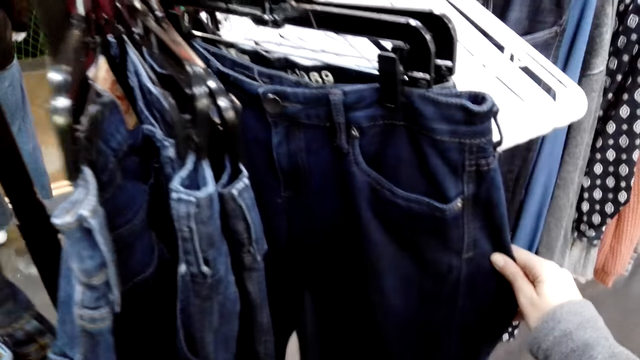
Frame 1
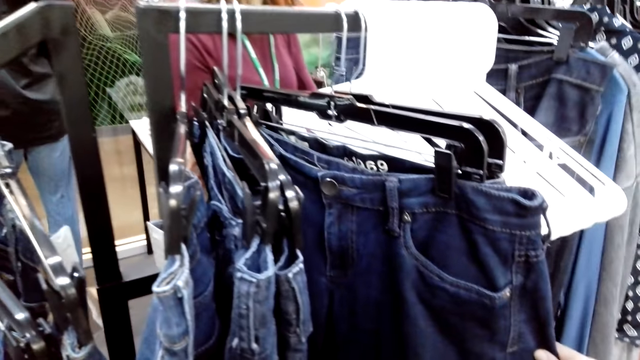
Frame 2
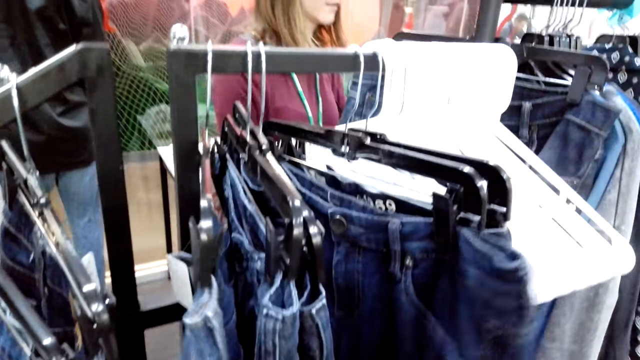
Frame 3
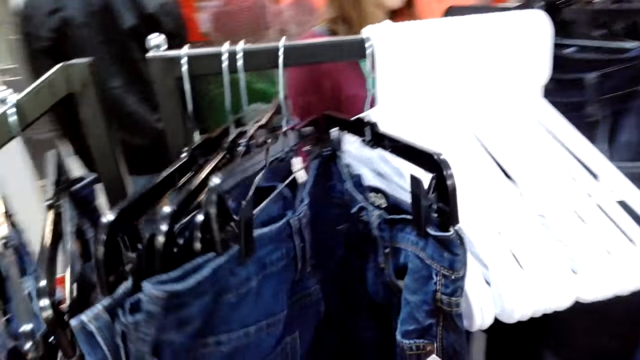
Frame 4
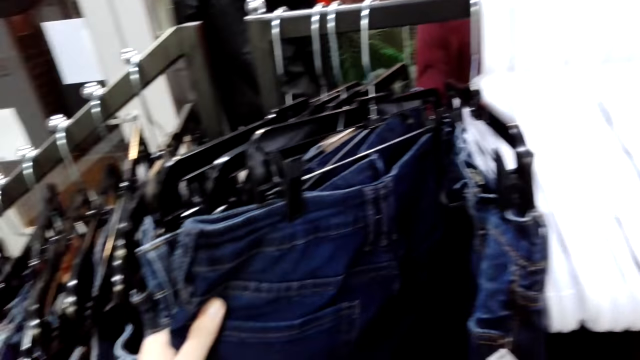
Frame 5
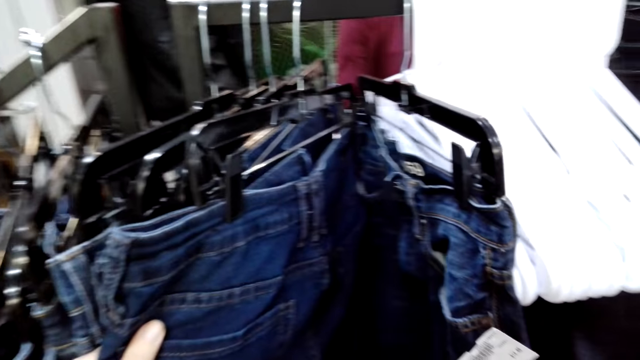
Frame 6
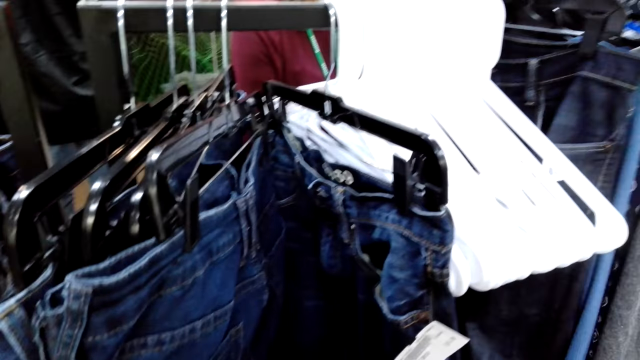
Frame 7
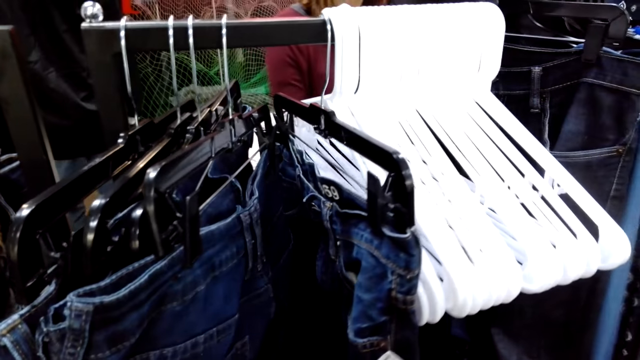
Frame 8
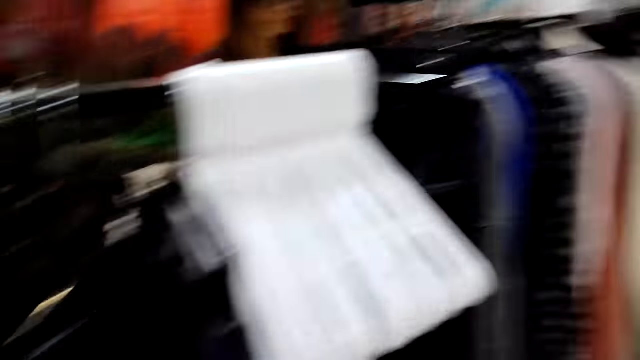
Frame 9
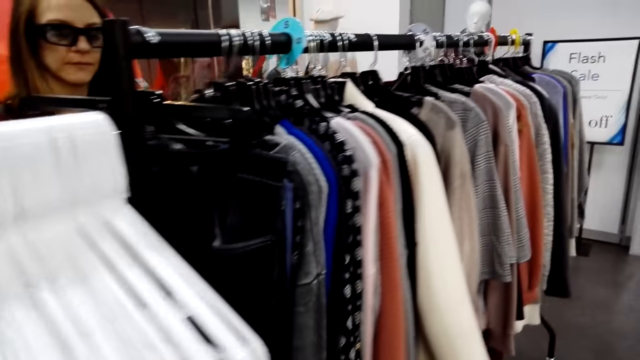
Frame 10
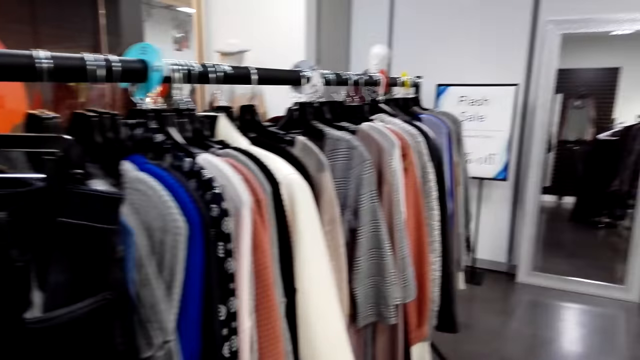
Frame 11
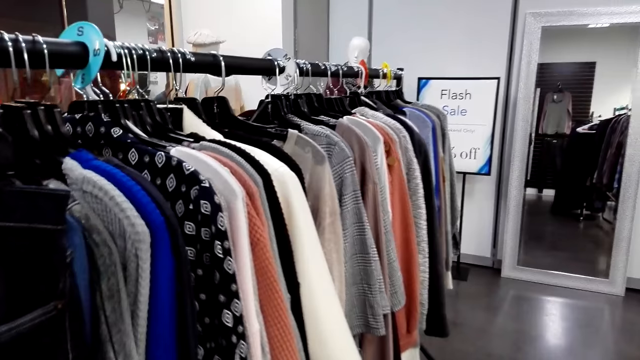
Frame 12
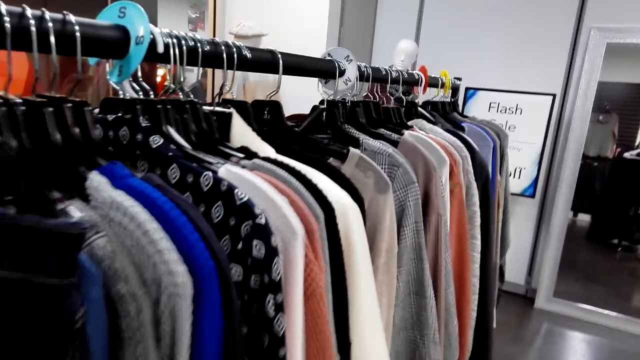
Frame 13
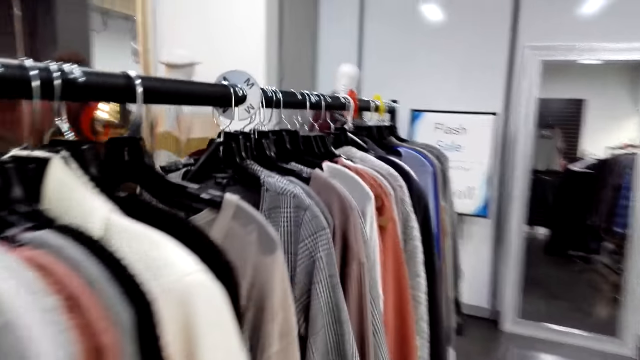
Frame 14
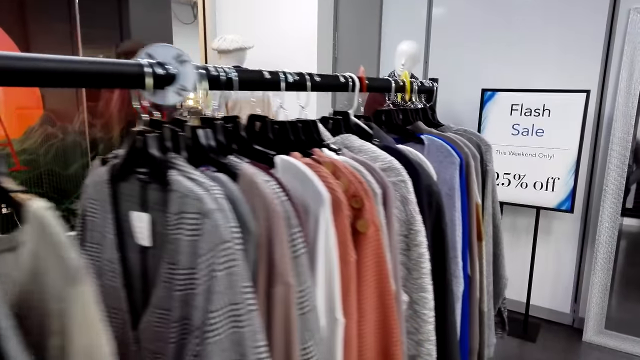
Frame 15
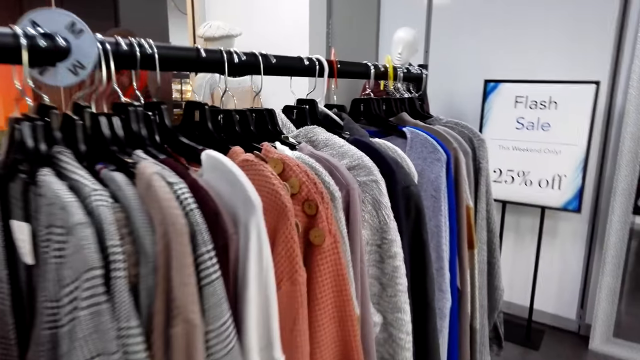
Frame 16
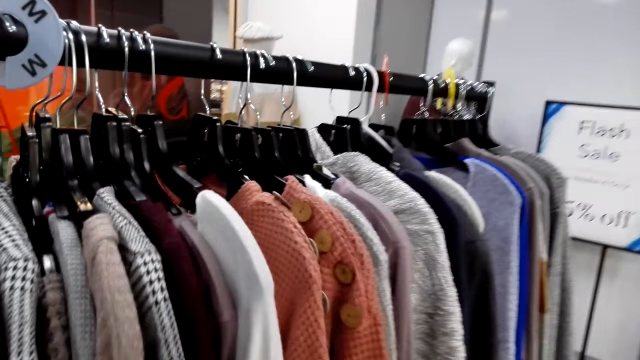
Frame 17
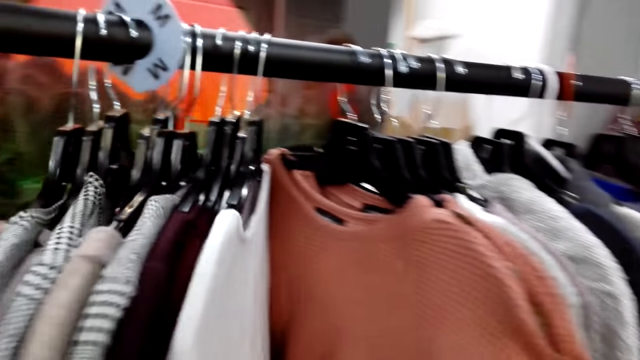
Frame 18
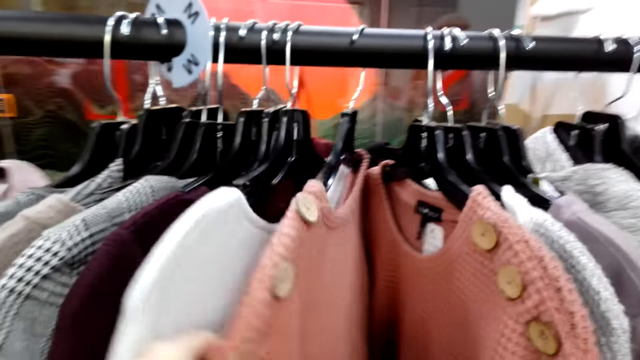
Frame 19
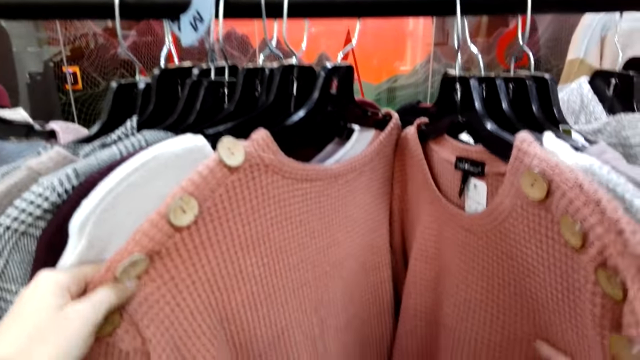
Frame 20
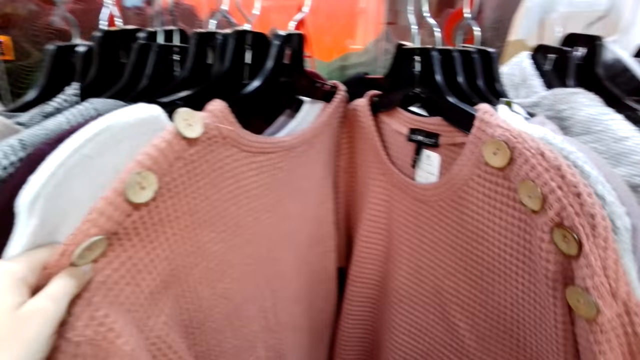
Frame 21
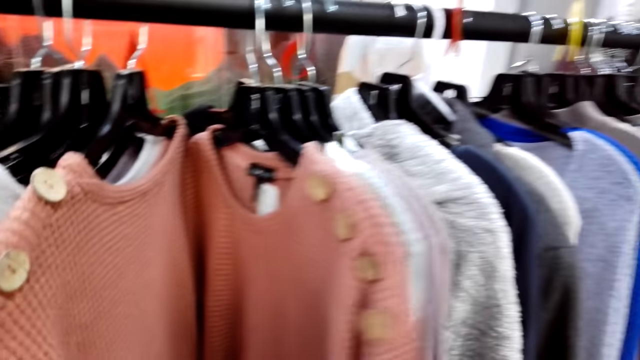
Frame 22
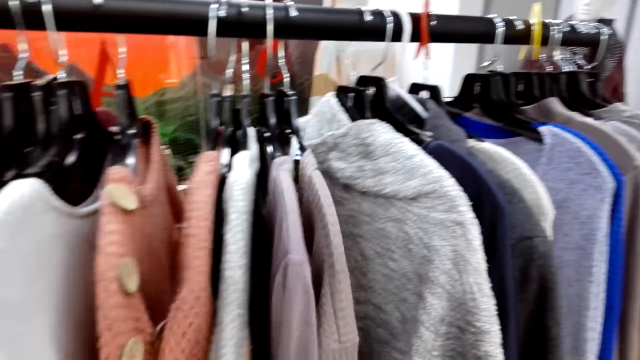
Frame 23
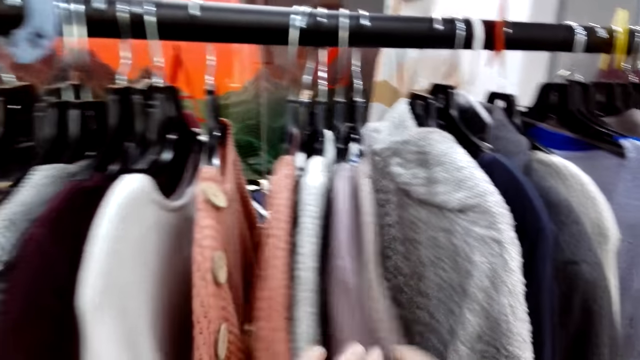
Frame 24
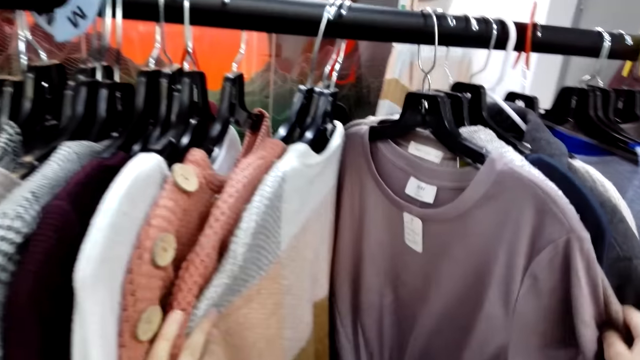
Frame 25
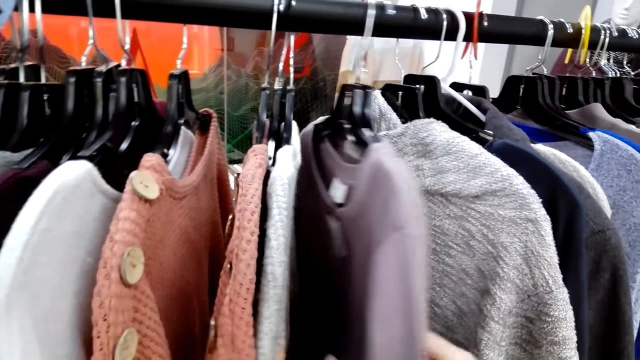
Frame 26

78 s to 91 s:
The camera wearer moves beside the closet. They check on the cloths. They look at the cloths.

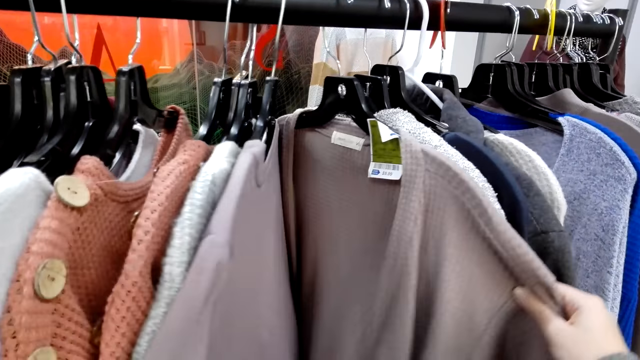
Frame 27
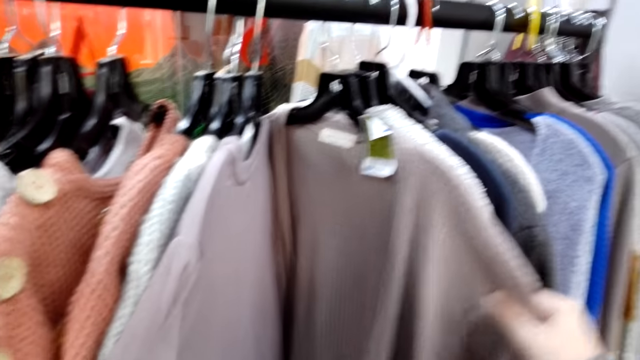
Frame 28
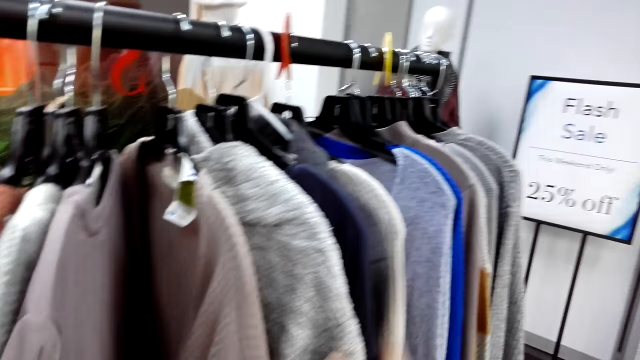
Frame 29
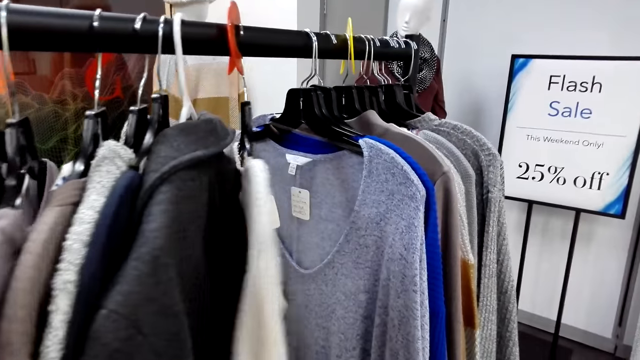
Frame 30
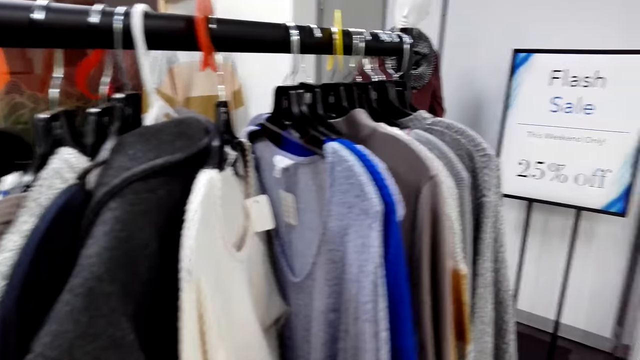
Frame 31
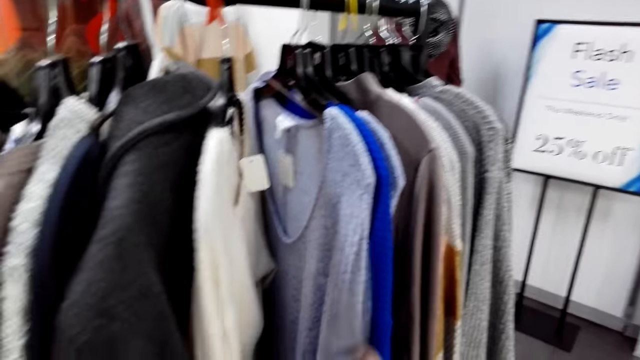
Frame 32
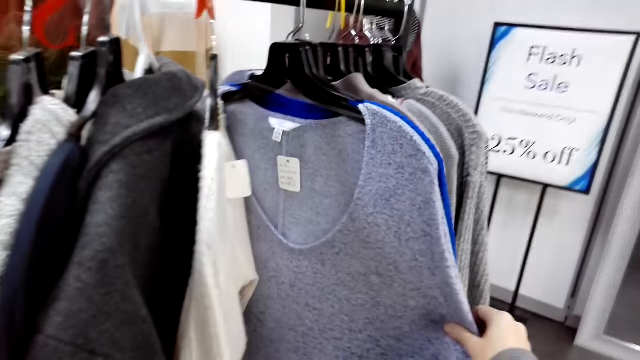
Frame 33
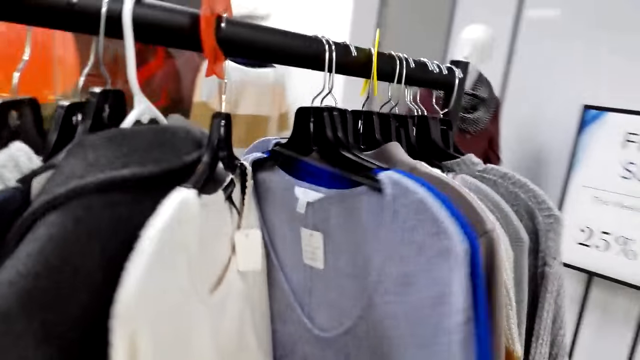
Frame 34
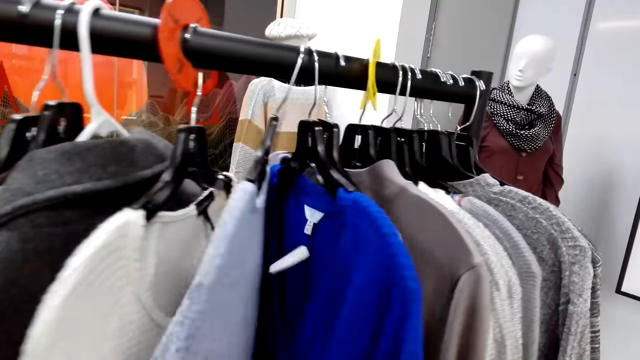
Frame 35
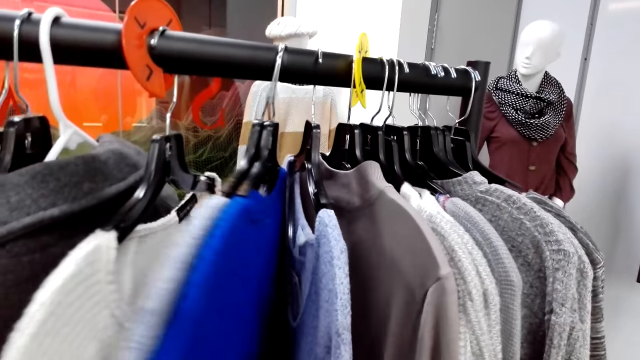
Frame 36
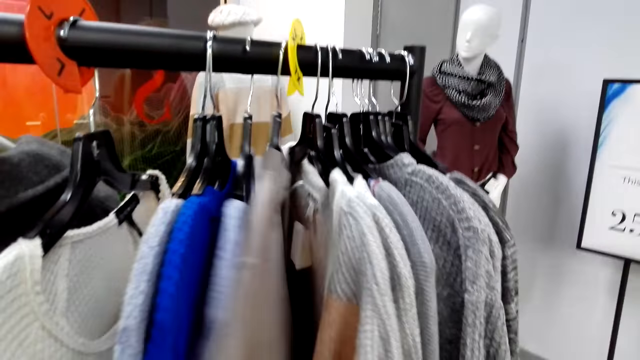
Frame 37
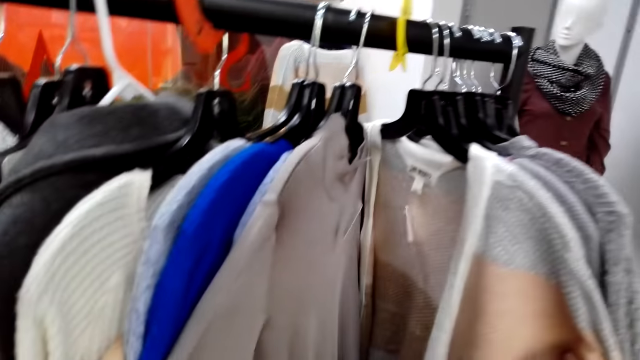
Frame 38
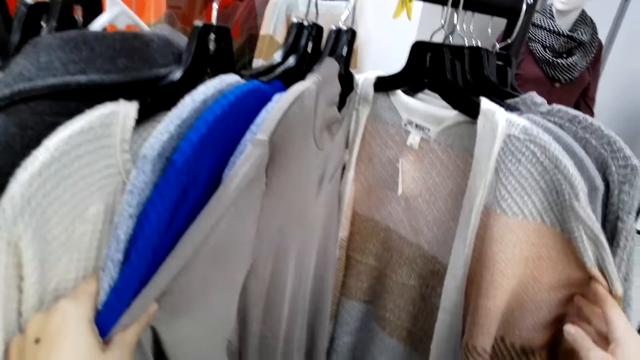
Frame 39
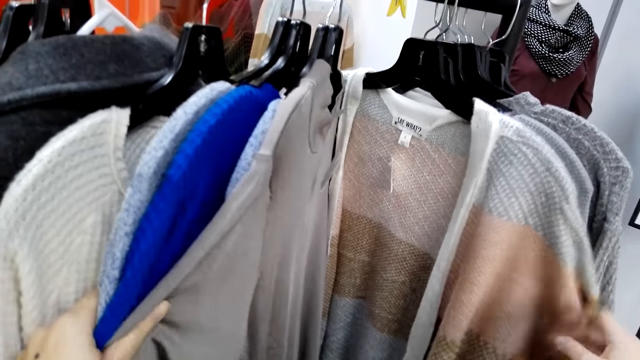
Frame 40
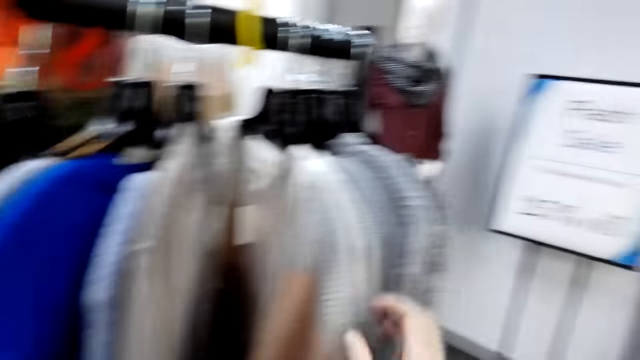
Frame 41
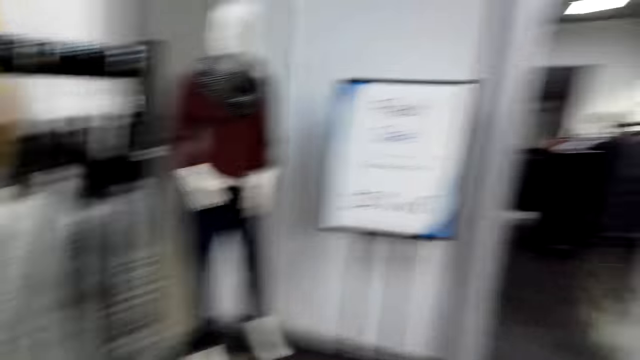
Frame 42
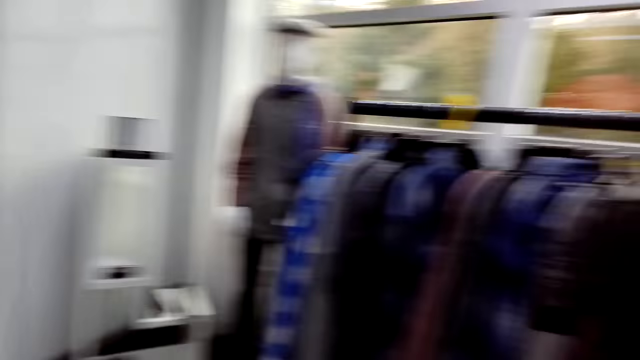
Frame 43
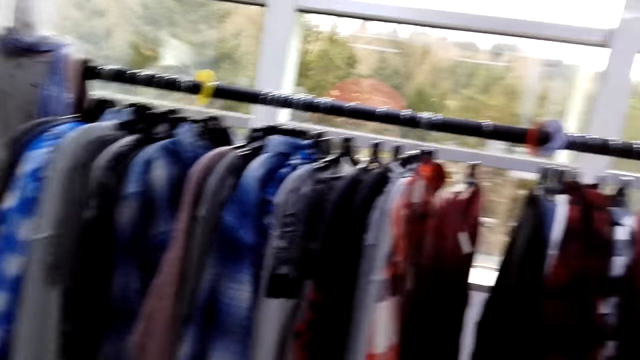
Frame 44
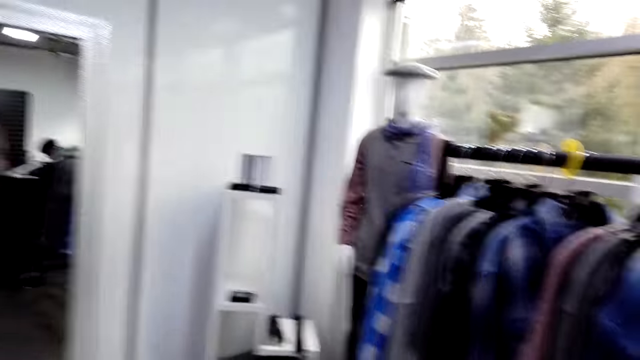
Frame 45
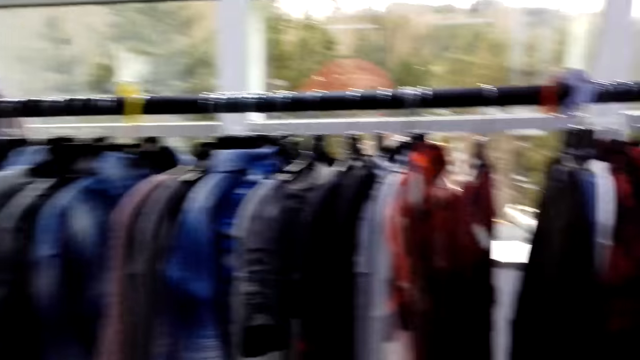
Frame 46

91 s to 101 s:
The camera wearer touches the cloths. They look at the cloths. They move the sweaters. They turn around.
